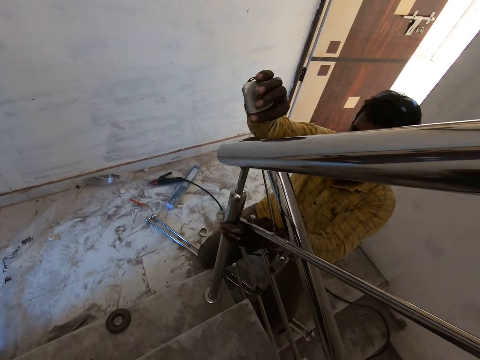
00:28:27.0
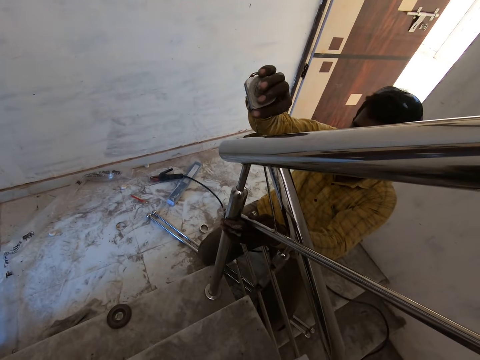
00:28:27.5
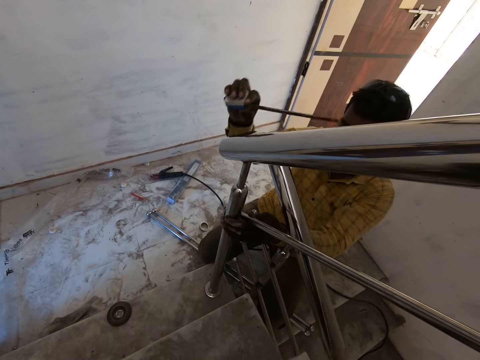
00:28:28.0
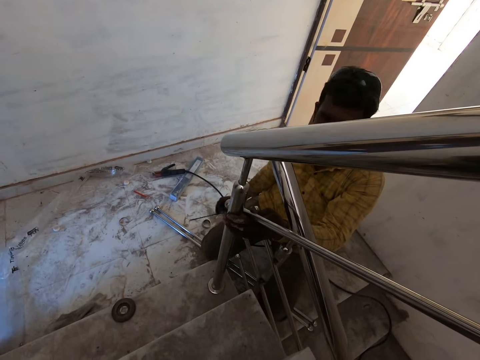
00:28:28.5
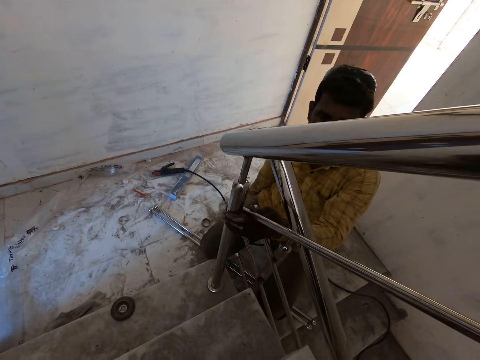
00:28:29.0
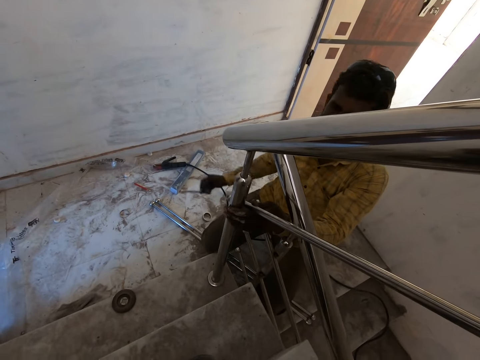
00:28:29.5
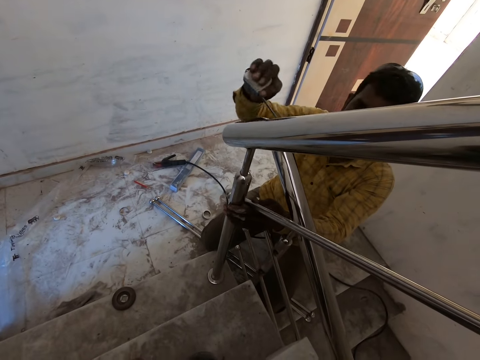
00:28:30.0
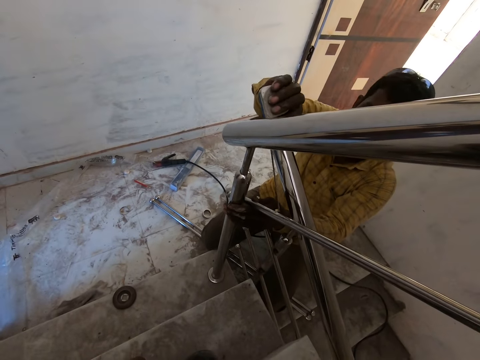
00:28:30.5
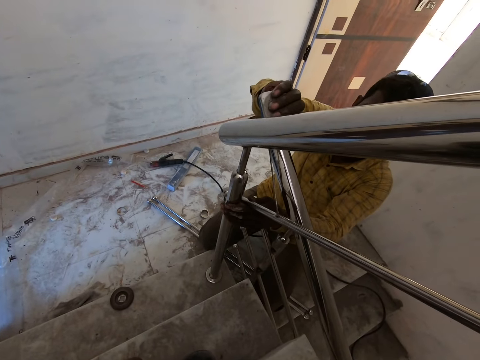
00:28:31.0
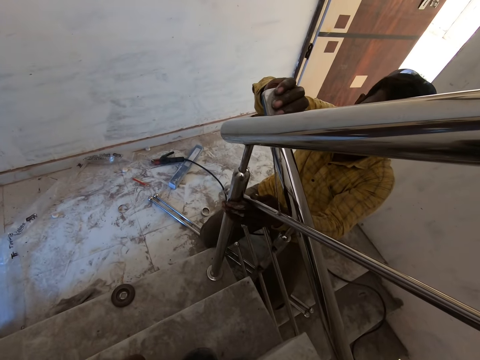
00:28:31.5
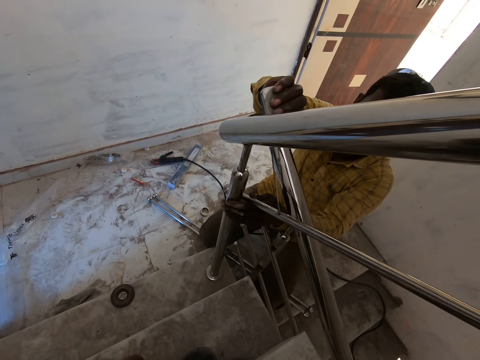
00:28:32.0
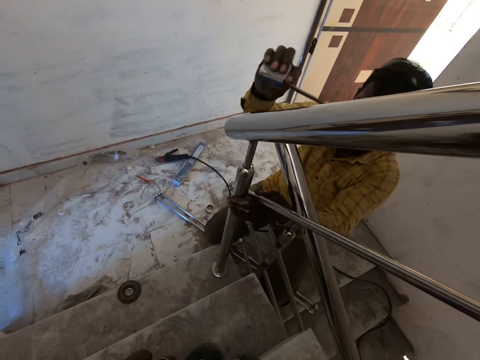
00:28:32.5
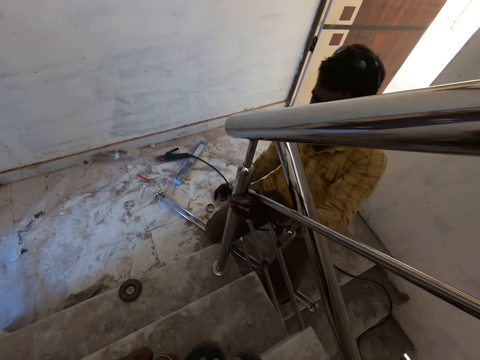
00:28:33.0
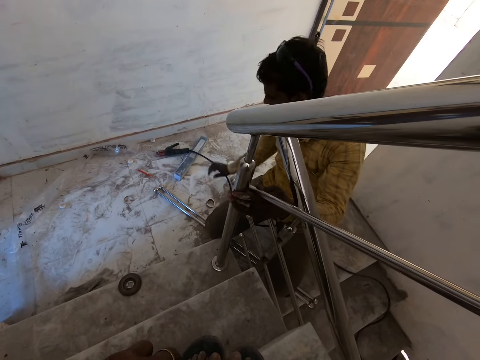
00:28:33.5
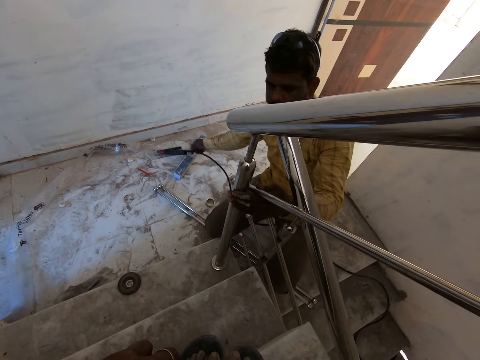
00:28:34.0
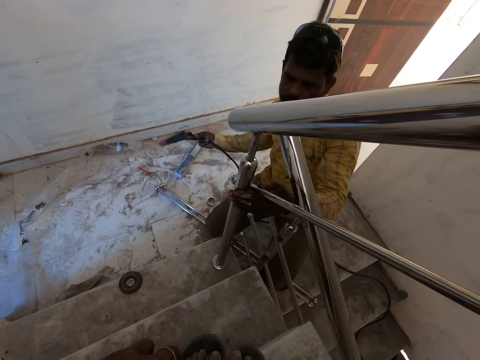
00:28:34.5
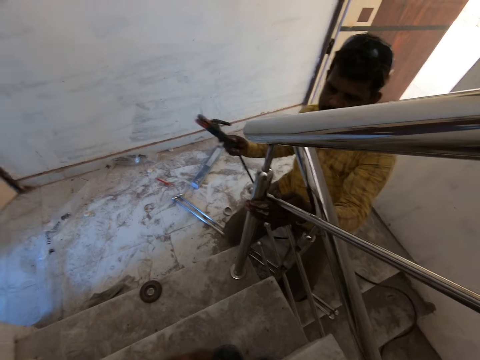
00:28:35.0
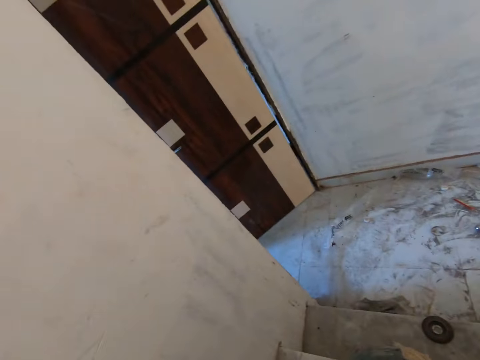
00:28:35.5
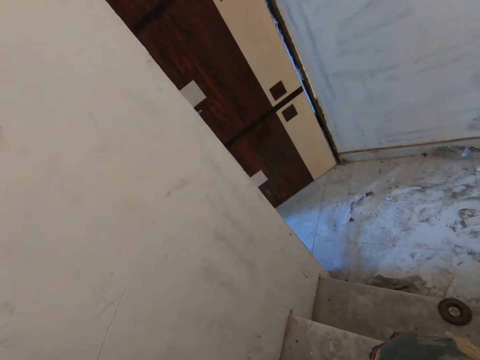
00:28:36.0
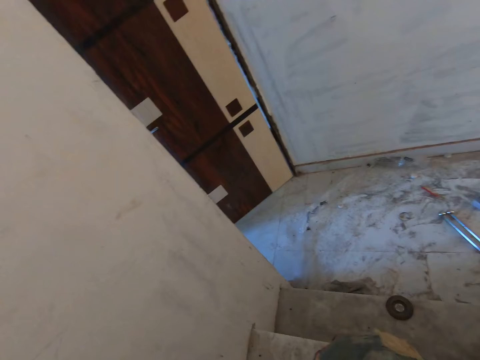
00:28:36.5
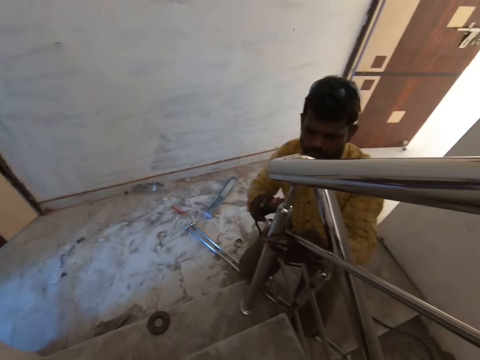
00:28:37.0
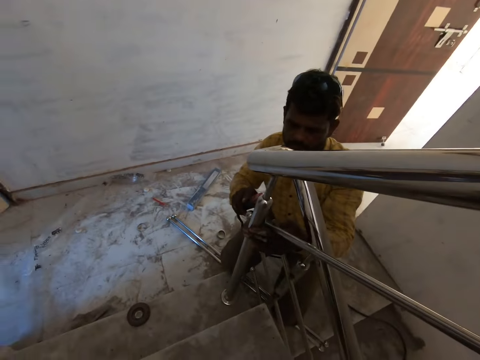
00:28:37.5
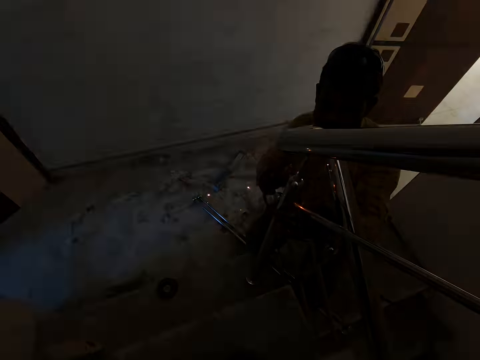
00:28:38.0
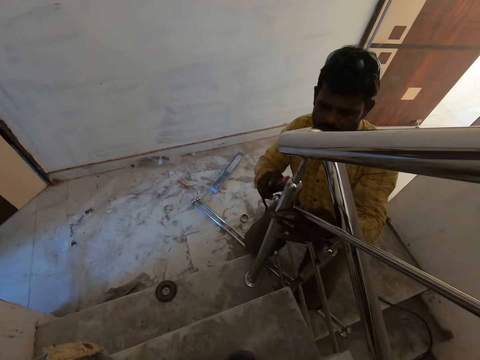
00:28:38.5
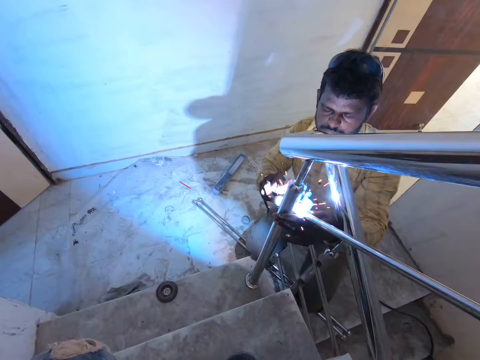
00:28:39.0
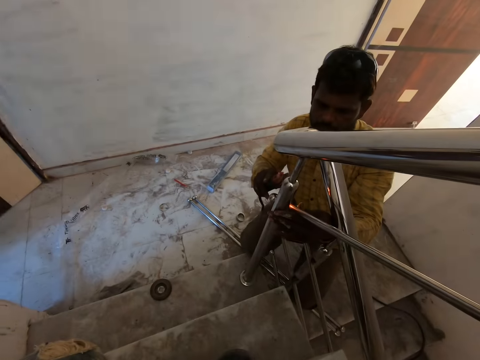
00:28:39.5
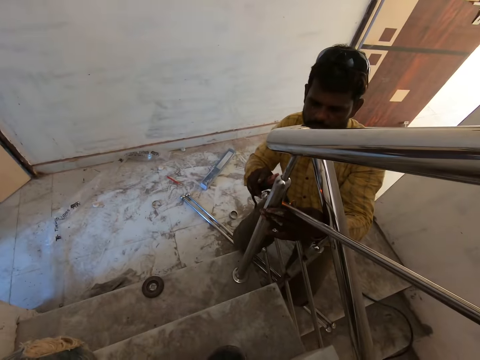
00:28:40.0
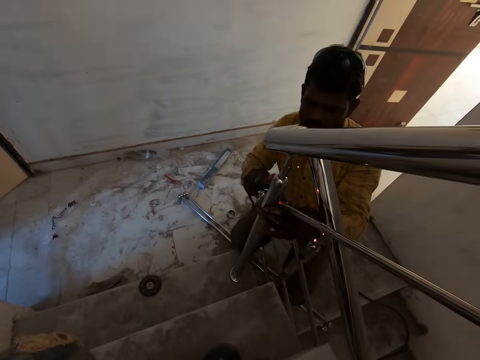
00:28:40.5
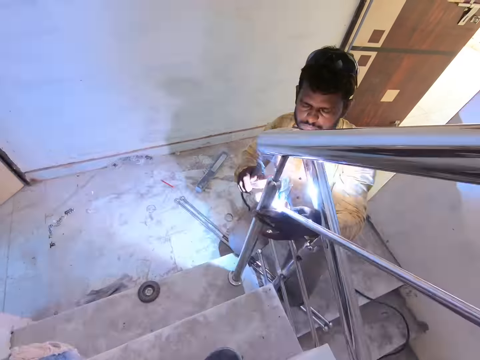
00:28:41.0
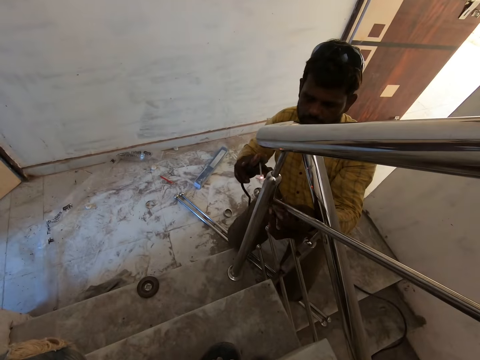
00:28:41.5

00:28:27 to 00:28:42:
A man drops the measuring tape on the floor with his right hand. The man picks up the electrode holder from the floor with his right hand. The camera wearer looks around the room. The man welds the rail to the staircase rail with the electrode holder in his right hand.

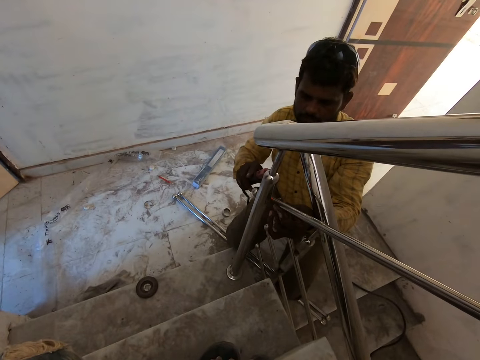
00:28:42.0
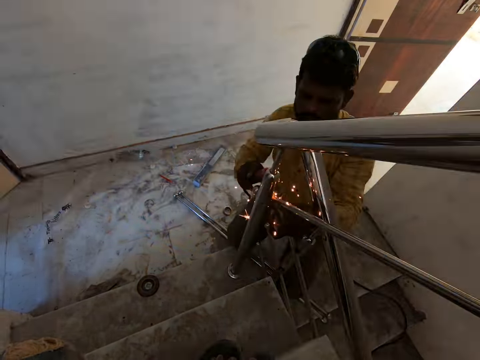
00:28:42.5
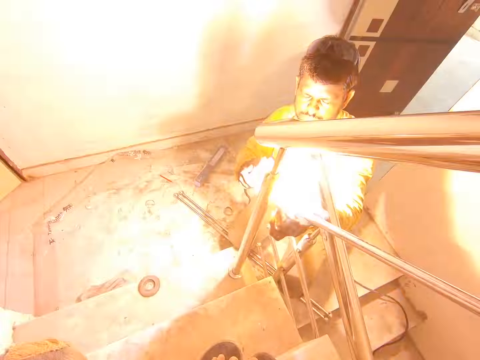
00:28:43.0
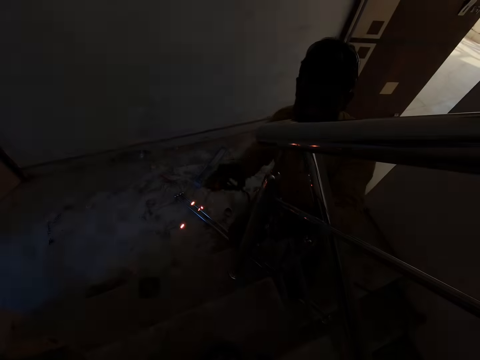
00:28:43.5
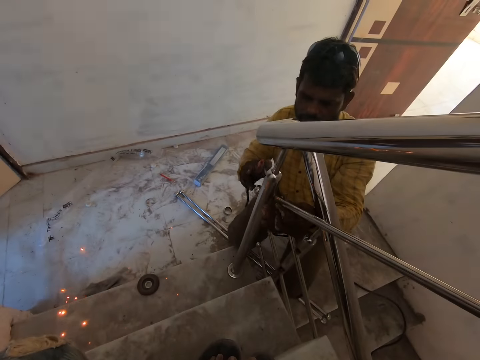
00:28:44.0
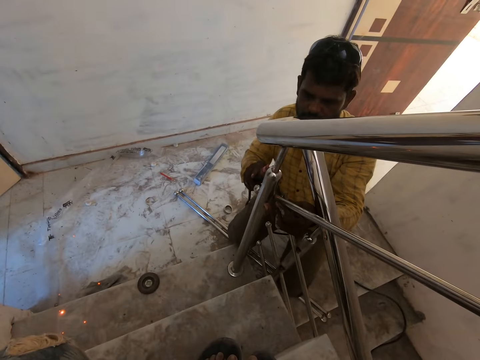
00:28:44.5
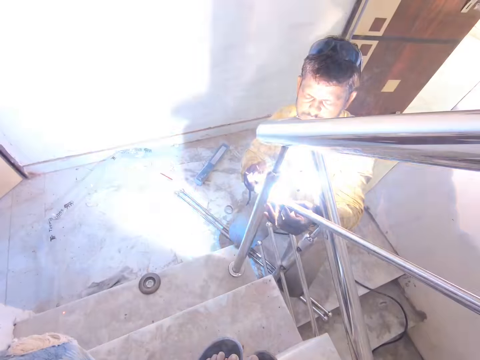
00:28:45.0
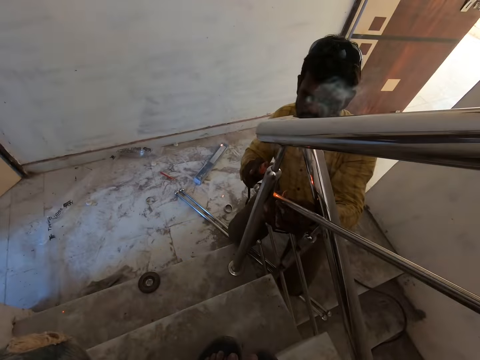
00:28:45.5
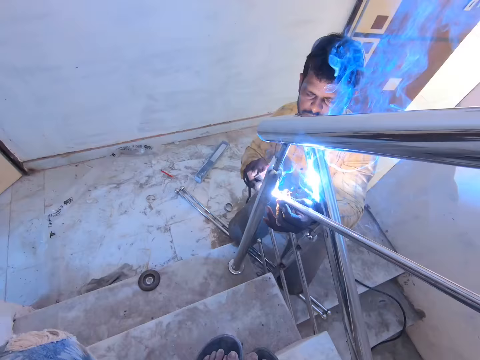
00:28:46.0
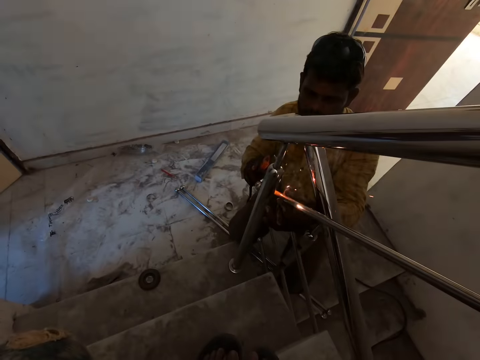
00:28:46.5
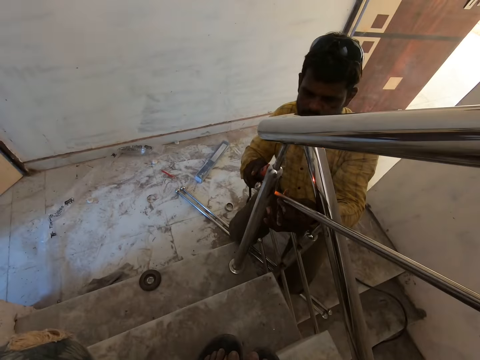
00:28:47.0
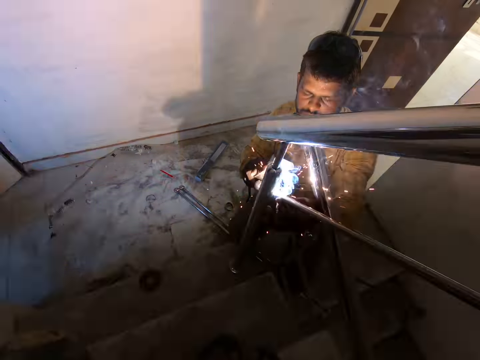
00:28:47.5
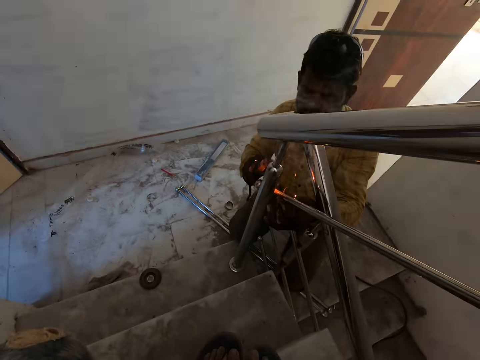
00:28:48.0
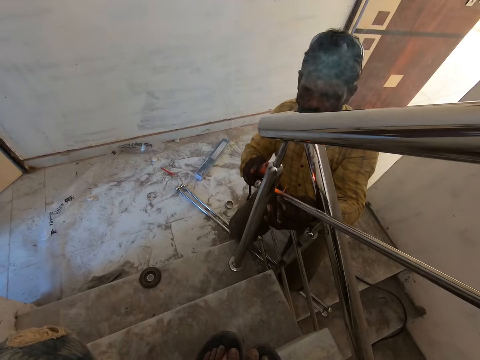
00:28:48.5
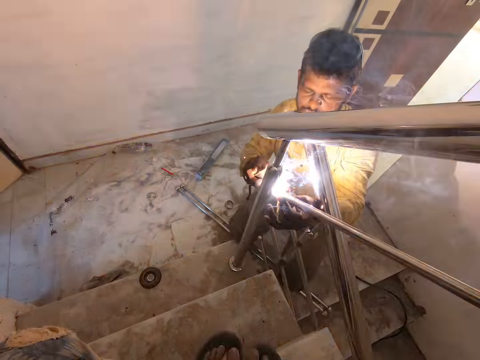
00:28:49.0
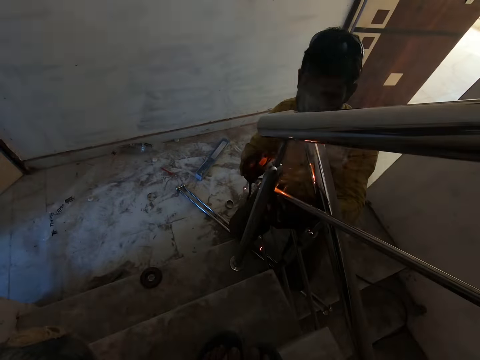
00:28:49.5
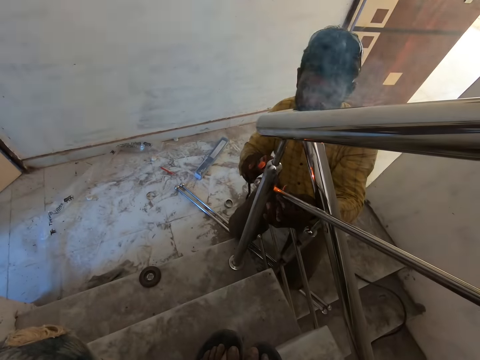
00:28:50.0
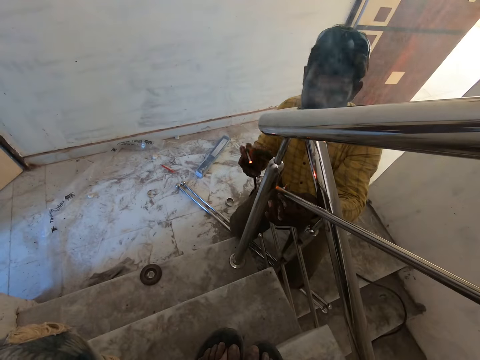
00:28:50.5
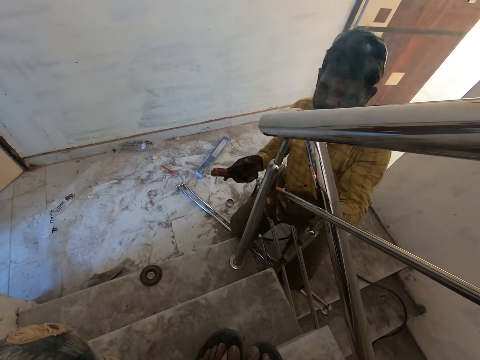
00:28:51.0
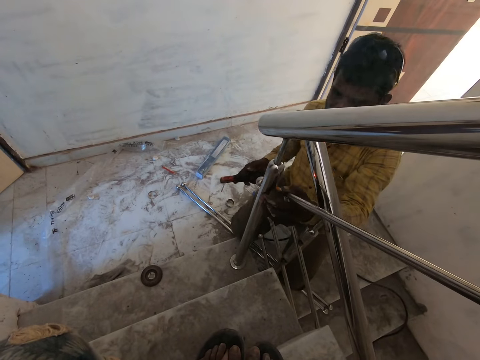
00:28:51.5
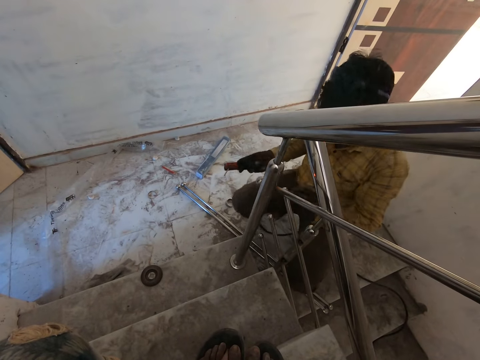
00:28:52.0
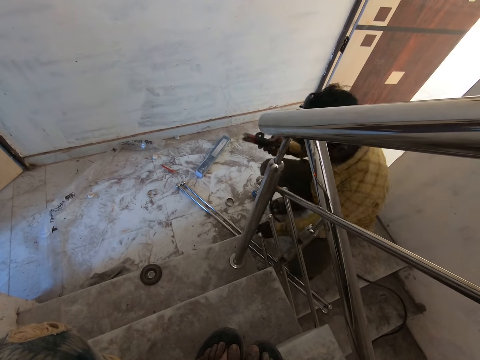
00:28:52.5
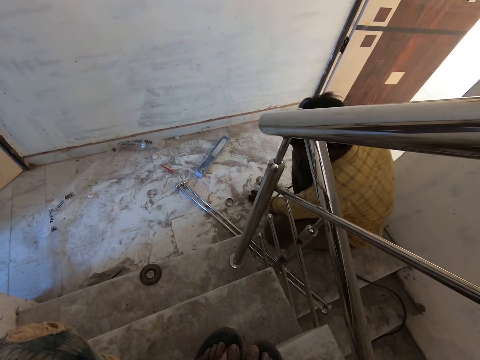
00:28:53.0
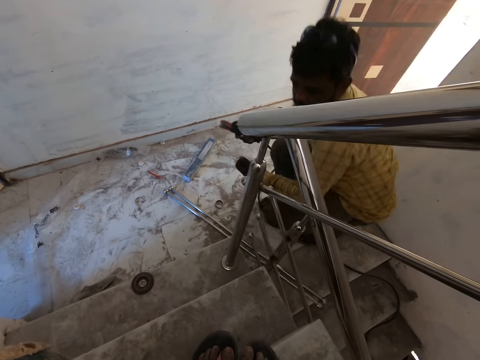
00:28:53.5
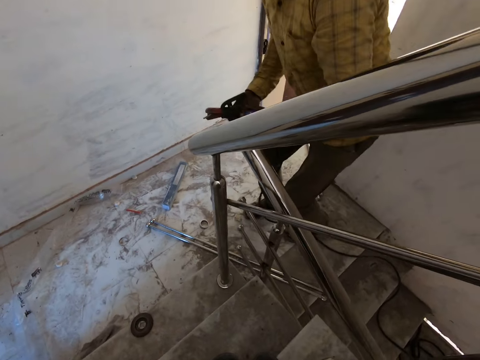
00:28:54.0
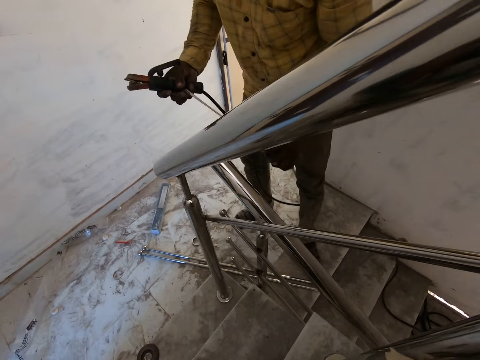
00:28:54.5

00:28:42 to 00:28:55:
A man picks up the measuring tape from the floor with his left hand. The man pulls out the measuring tape in his left hand with his right hand.
